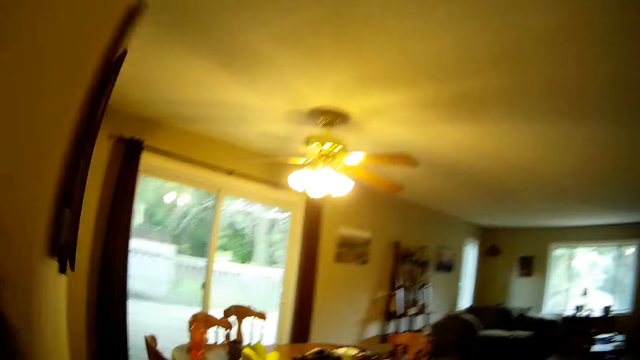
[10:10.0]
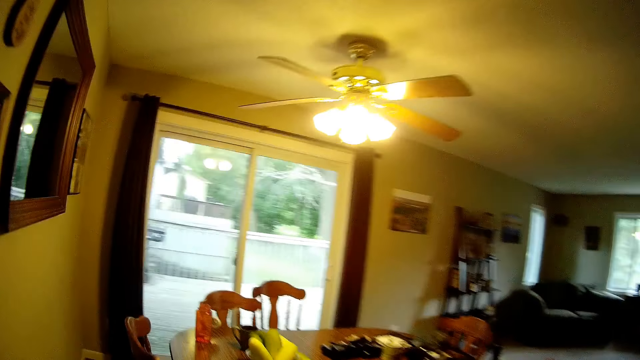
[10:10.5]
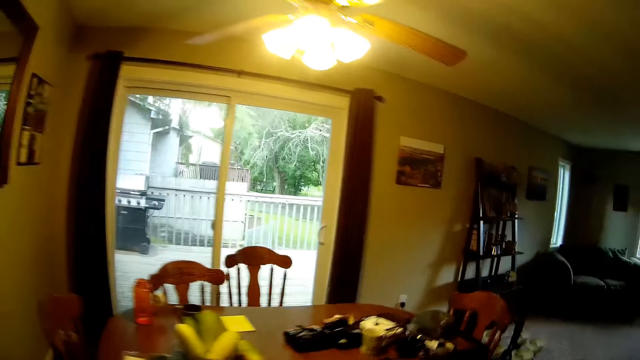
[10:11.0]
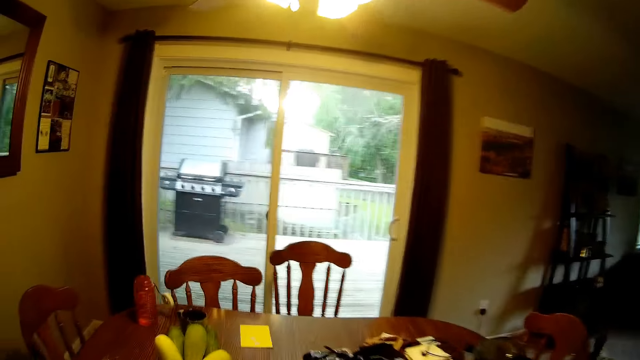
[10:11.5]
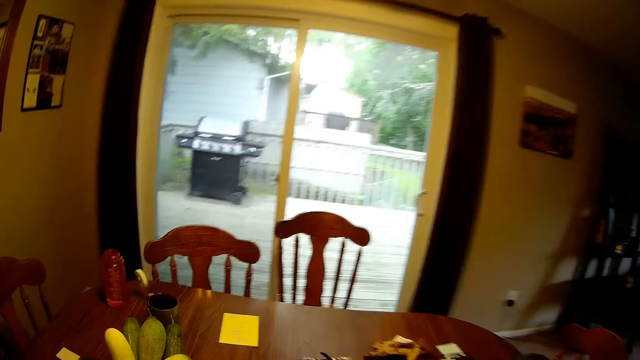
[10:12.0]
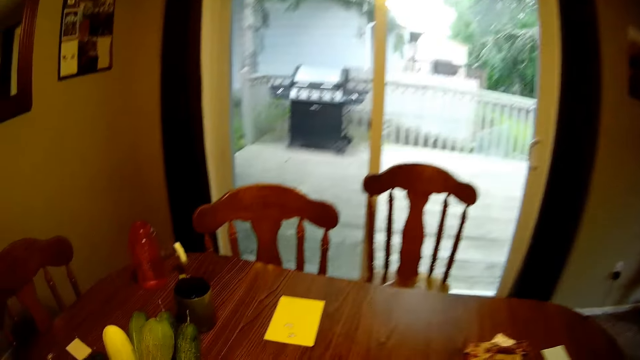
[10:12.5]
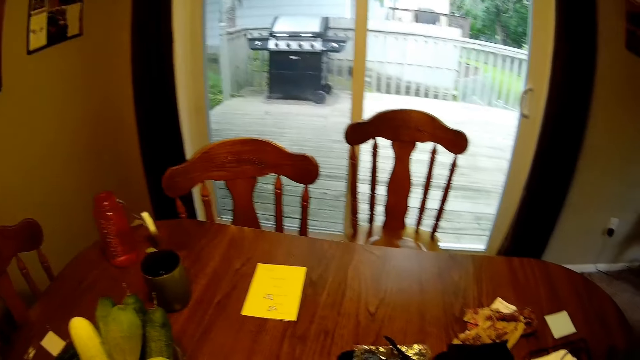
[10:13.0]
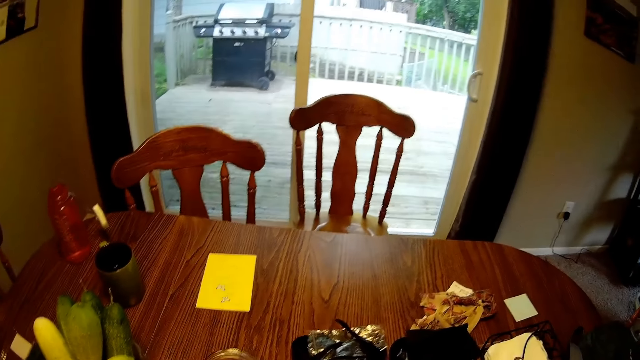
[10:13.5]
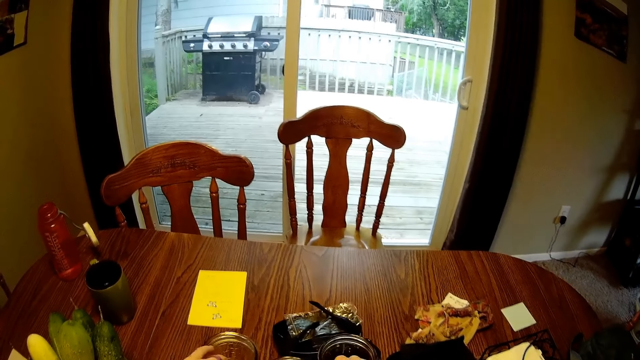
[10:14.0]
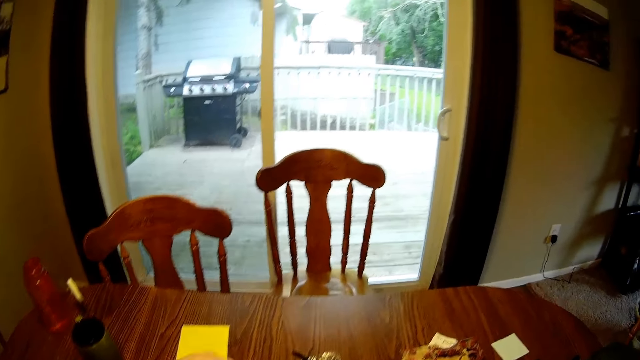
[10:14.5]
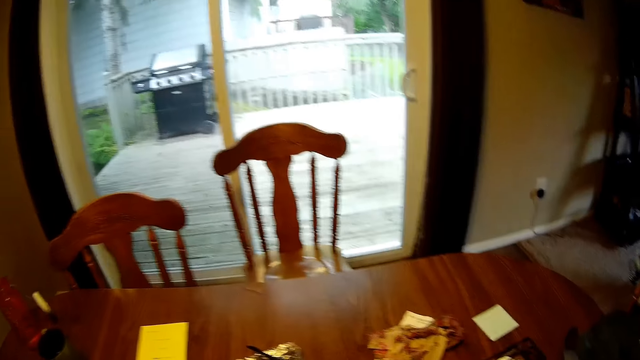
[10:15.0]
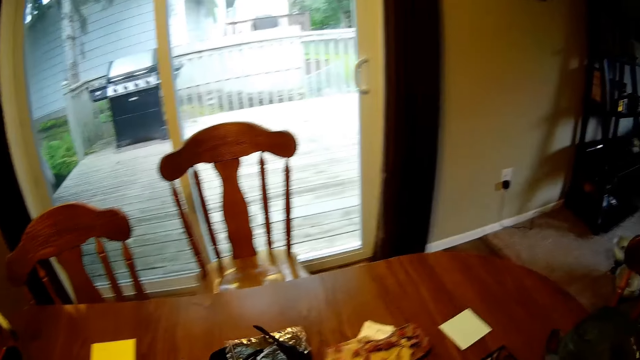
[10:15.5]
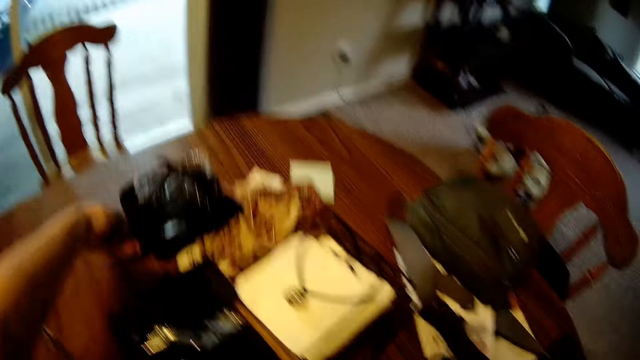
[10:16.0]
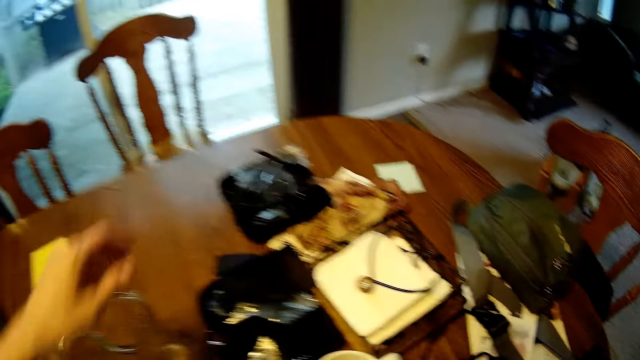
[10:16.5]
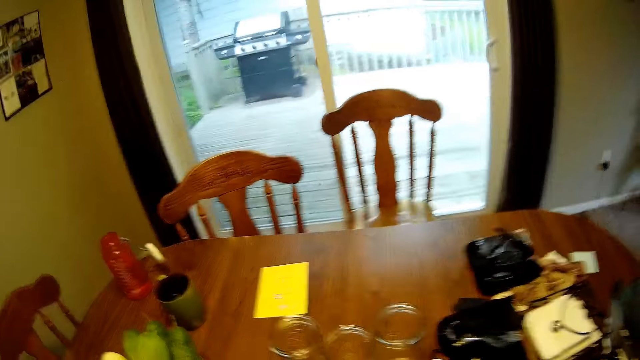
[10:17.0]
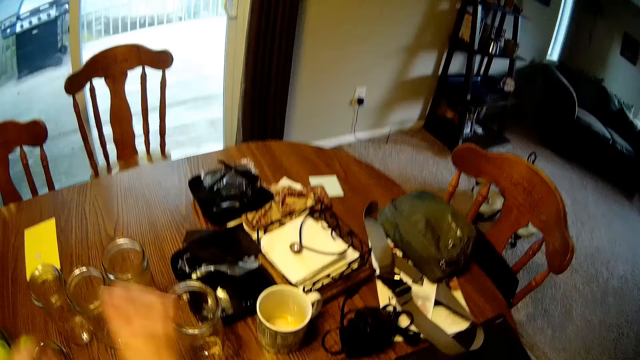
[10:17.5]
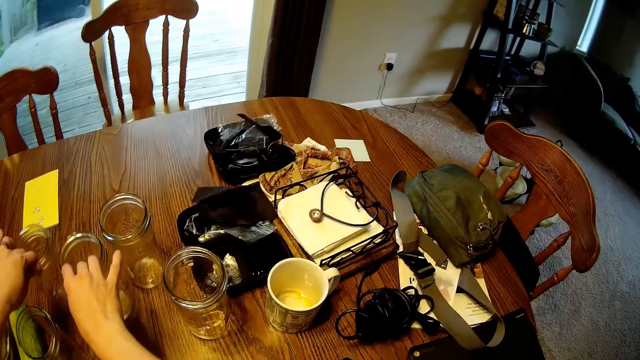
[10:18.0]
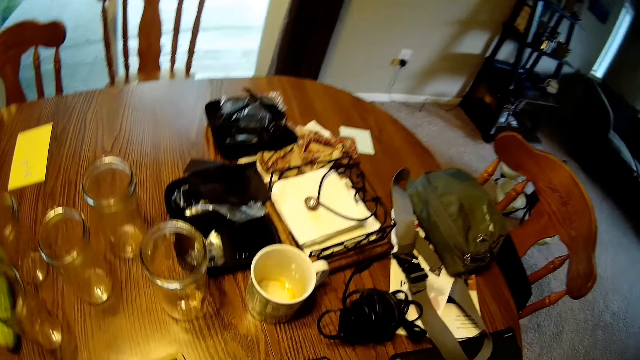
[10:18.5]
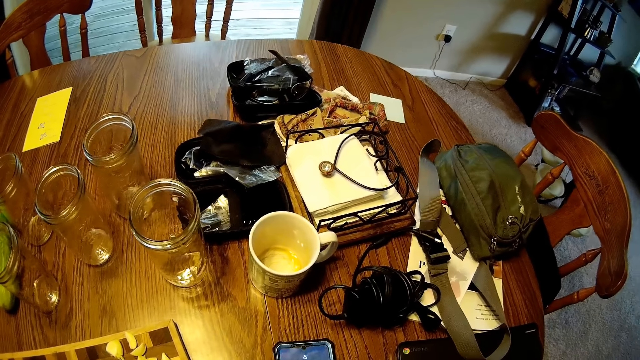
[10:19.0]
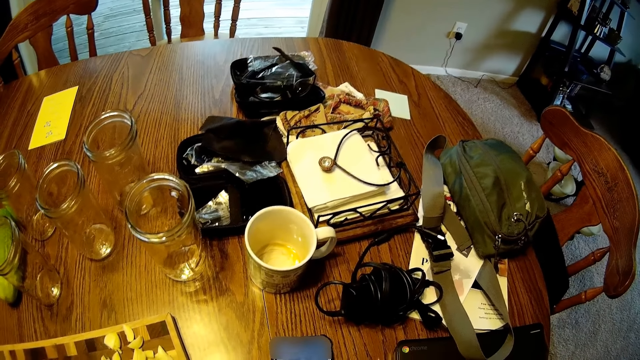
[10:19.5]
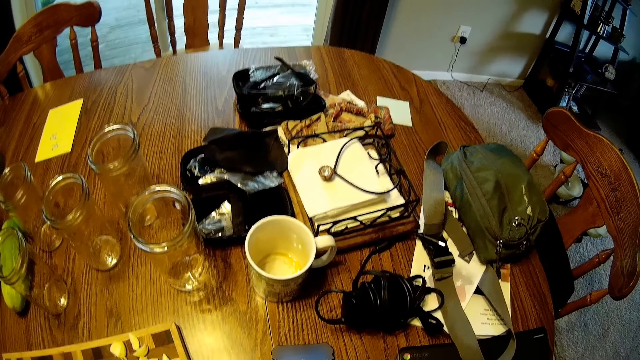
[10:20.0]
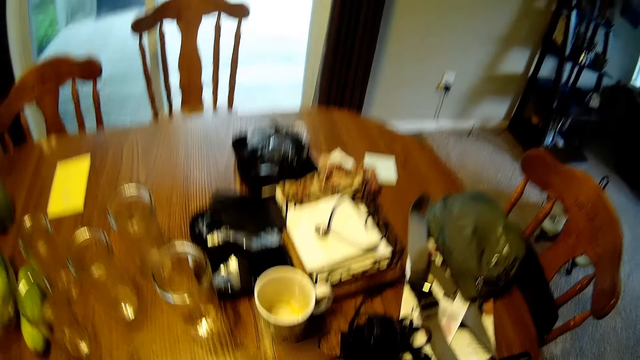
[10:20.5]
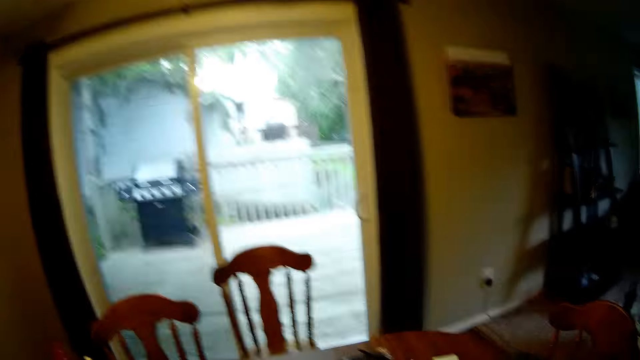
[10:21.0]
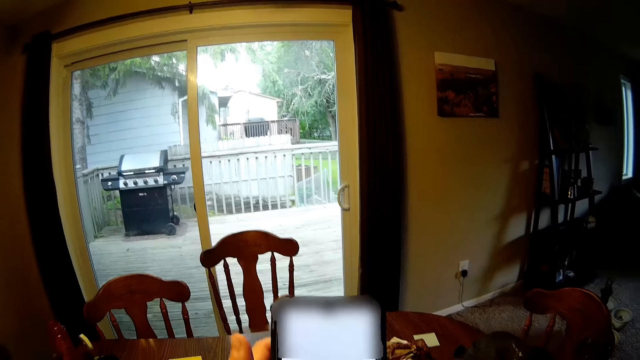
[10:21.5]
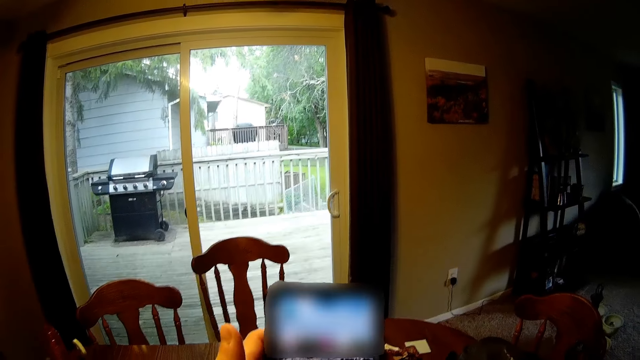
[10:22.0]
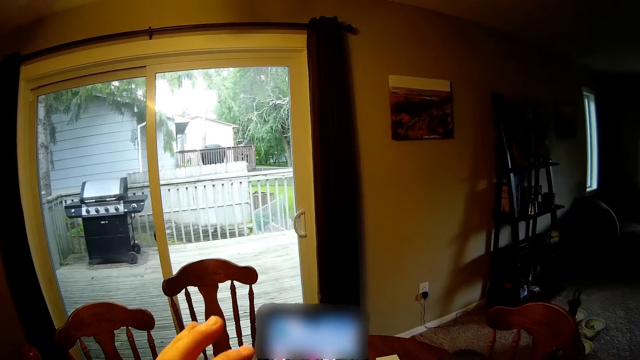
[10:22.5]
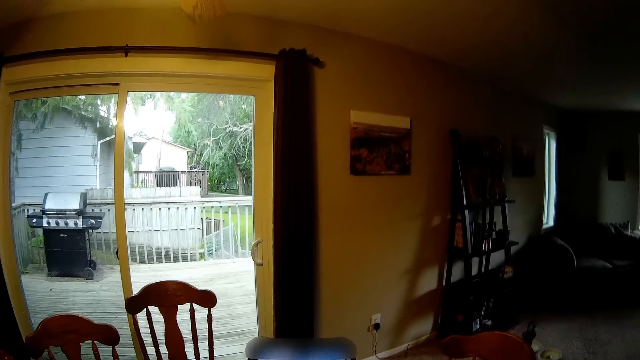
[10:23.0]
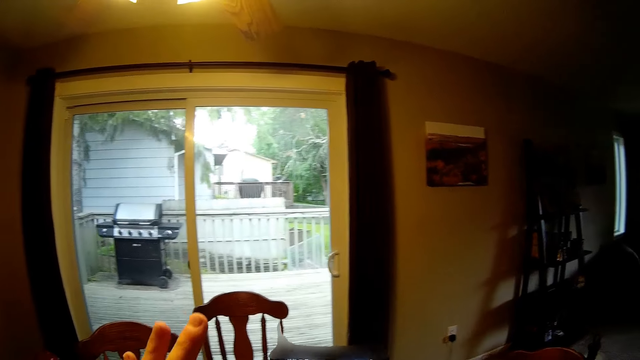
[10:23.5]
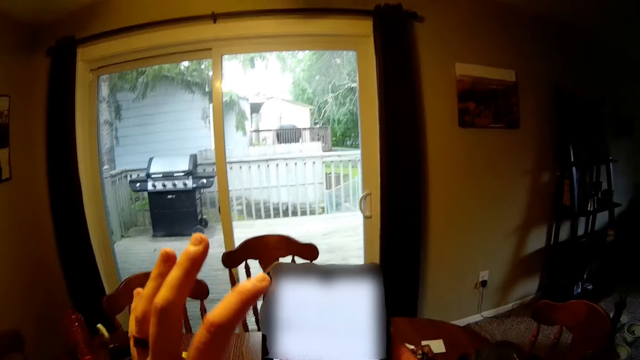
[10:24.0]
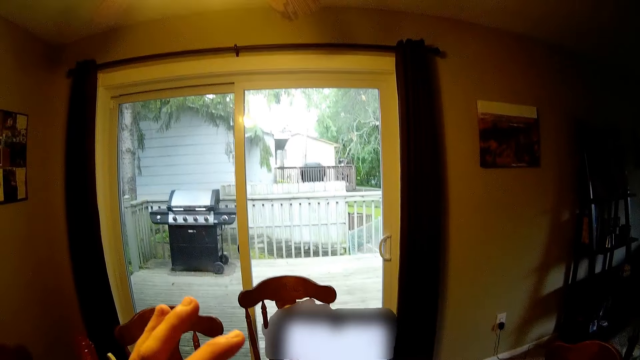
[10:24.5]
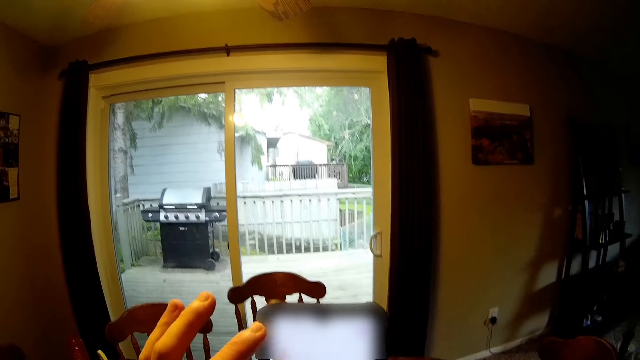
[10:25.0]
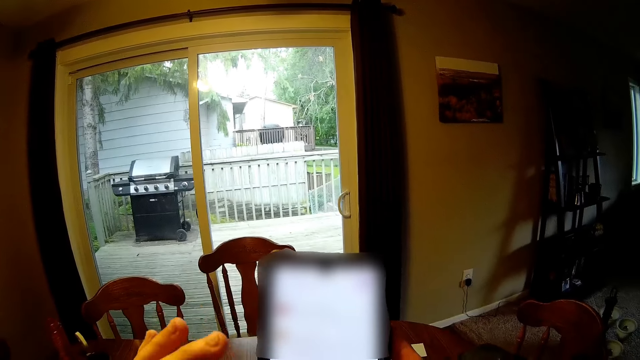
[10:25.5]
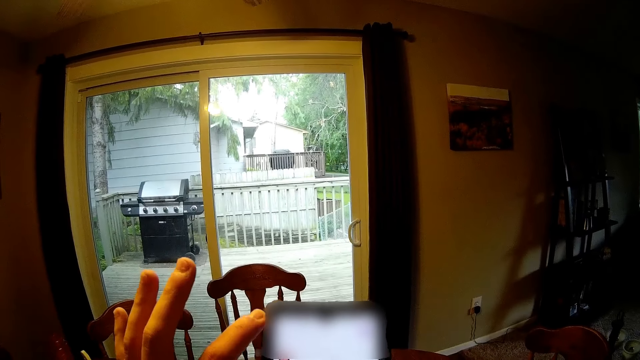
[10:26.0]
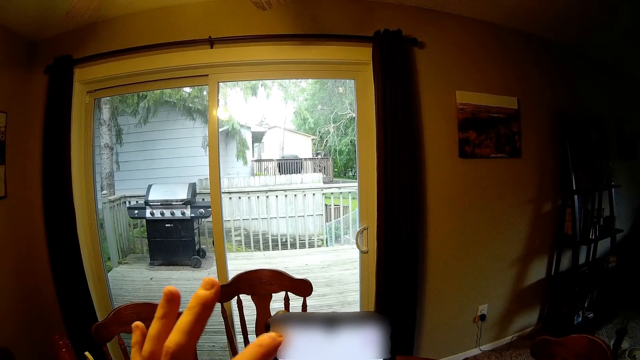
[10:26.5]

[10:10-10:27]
The camera wearer drops the glass jars on the dining table. He moves the glasses. He moves a glass jar on the dining table with his right hand. He moves two glass jars on the dining table with both hands. He operates a phone with both hands.

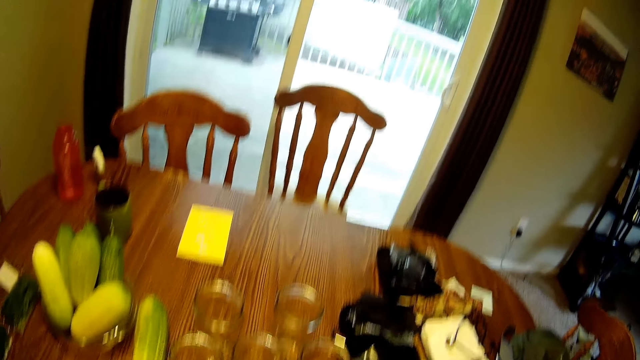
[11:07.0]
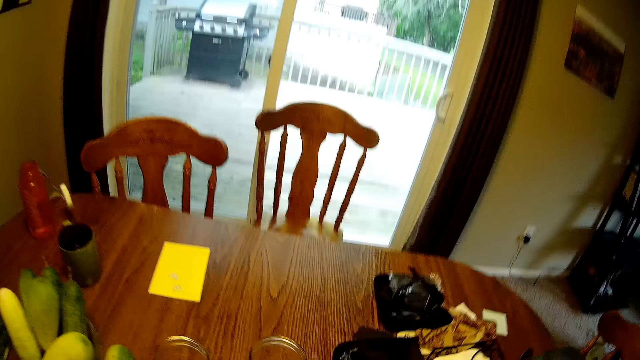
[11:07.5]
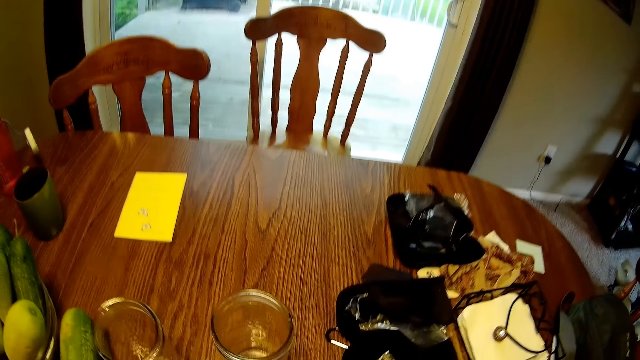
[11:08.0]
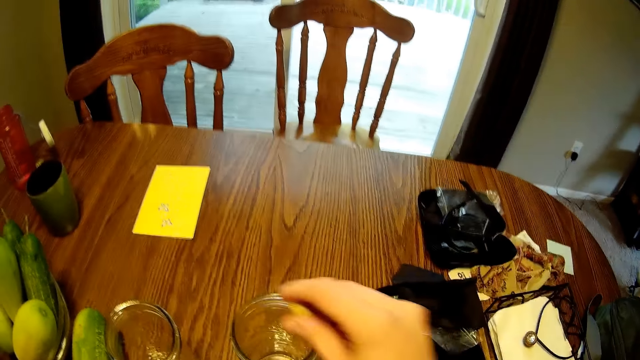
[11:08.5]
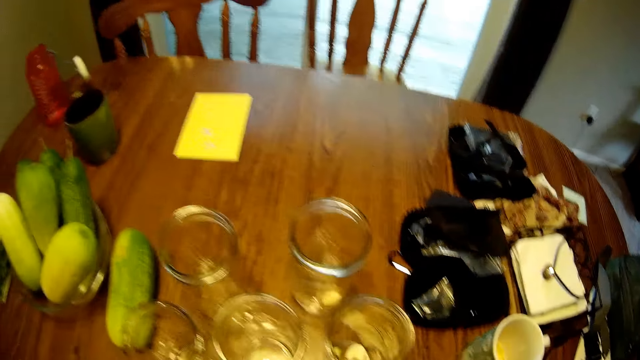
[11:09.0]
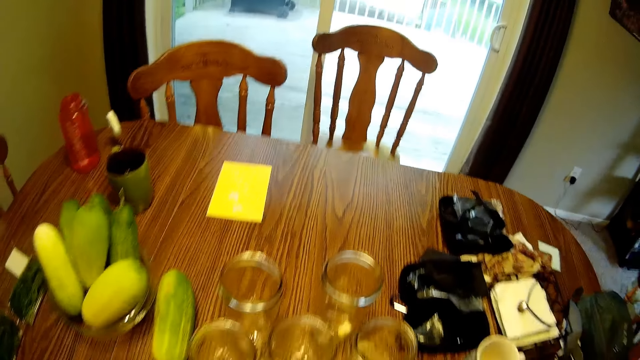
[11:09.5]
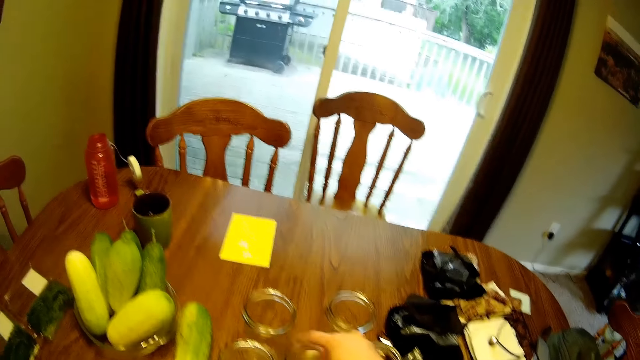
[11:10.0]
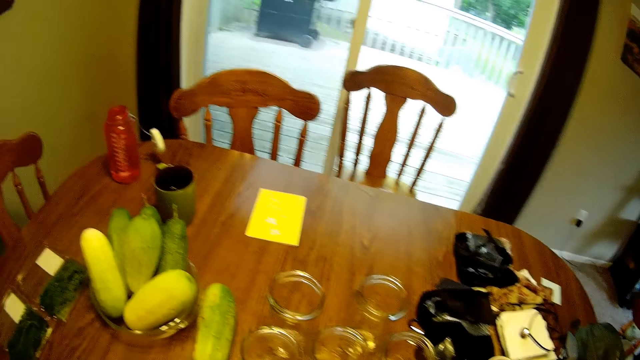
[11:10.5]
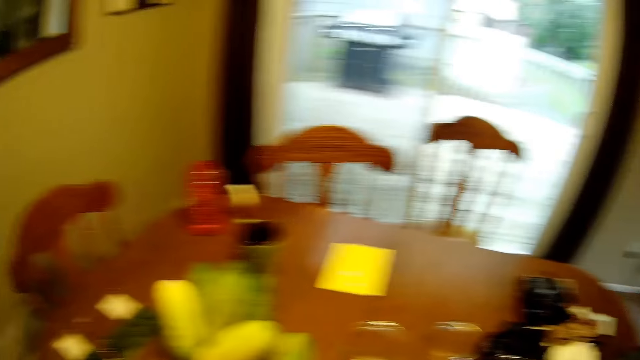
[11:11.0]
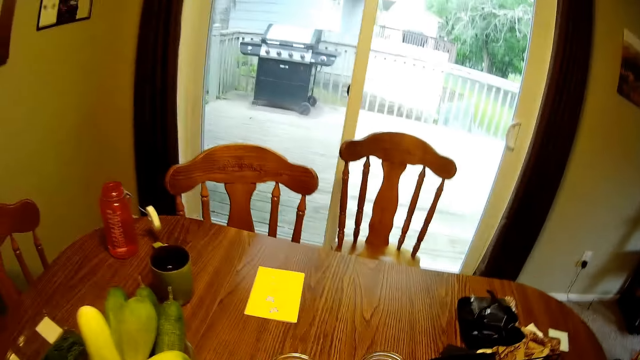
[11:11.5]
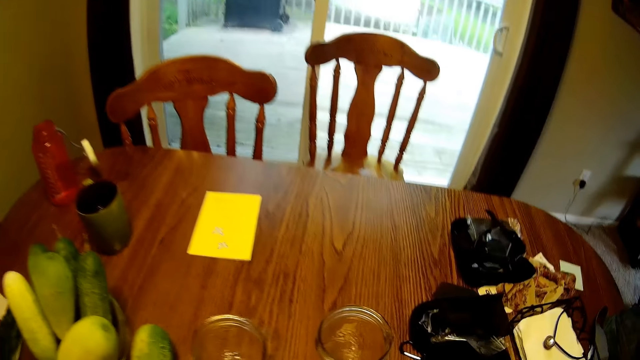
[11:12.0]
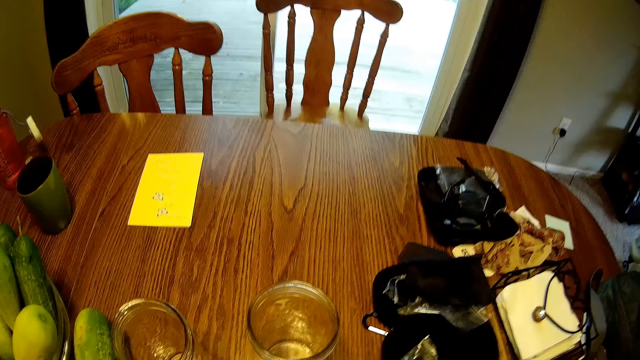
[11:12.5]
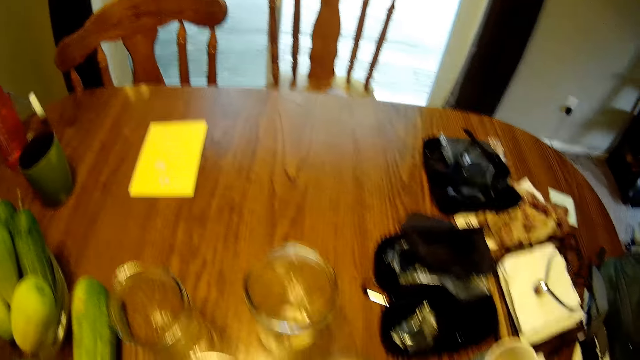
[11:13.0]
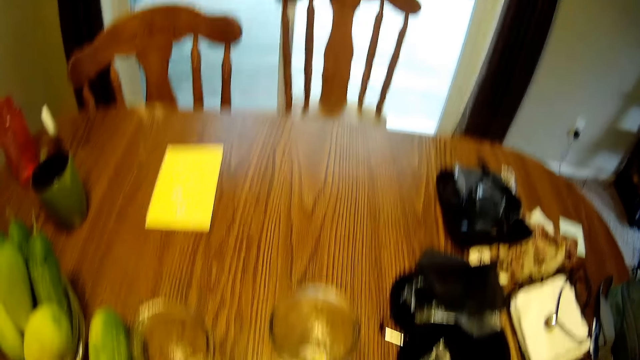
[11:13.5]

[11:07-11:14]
The camera wearer drops a fruit in the glass jar. They drop a fruit in the glass jar again.
